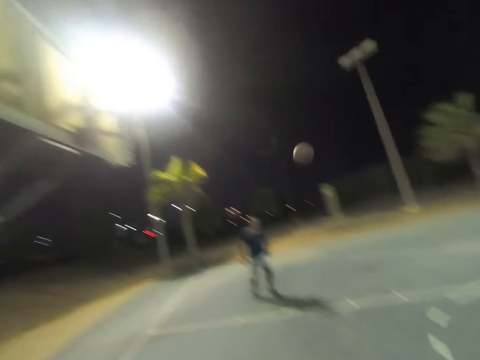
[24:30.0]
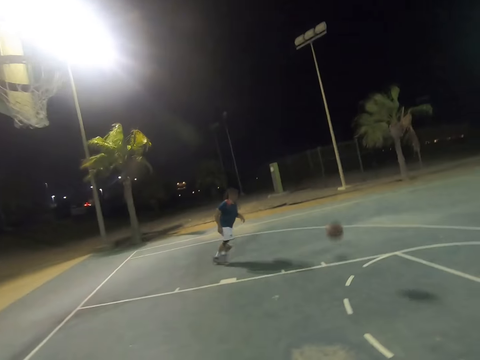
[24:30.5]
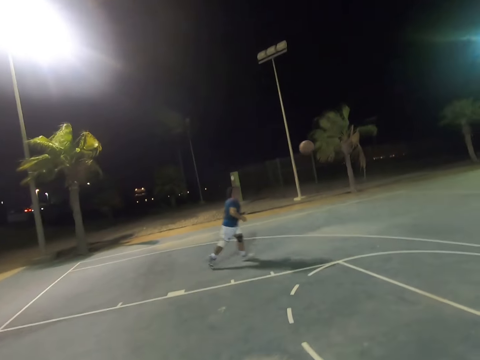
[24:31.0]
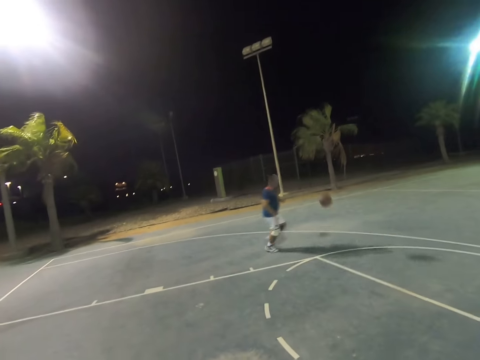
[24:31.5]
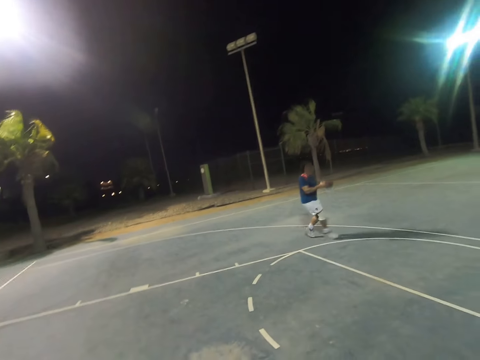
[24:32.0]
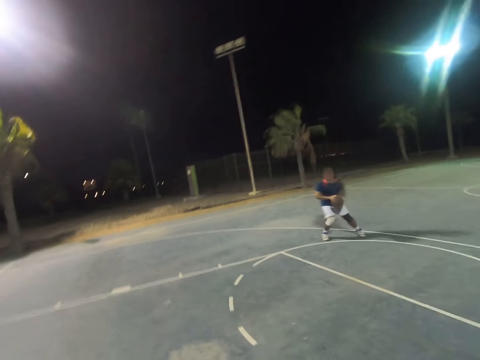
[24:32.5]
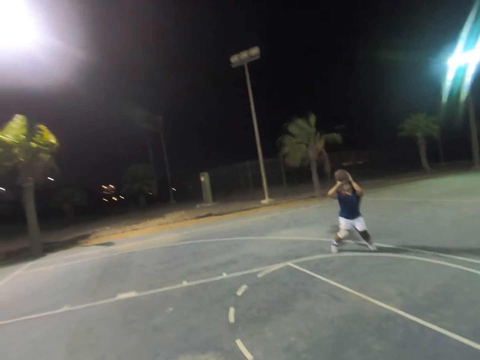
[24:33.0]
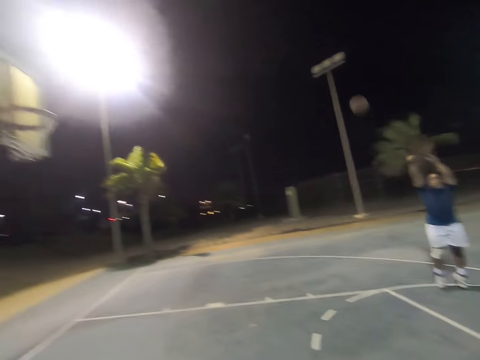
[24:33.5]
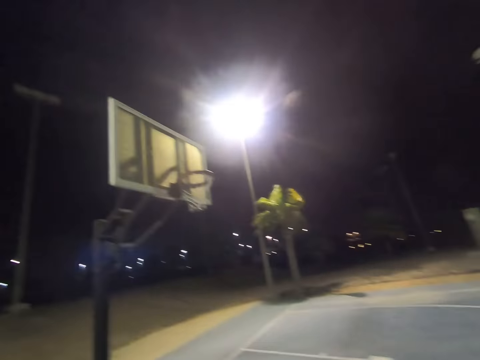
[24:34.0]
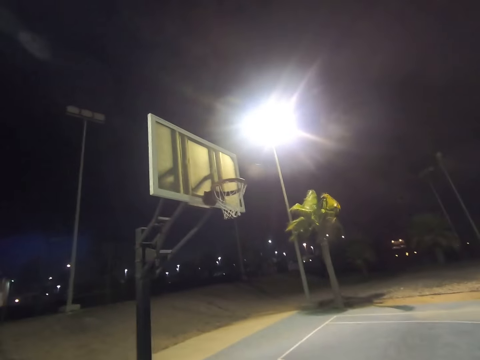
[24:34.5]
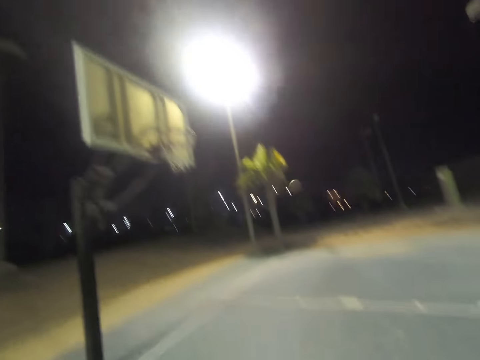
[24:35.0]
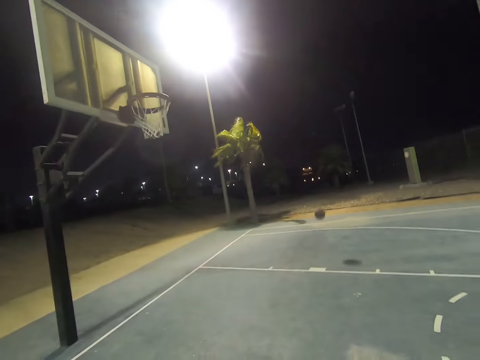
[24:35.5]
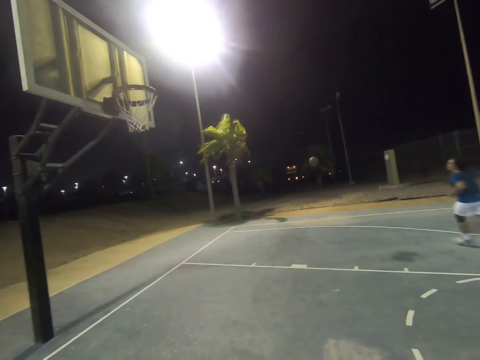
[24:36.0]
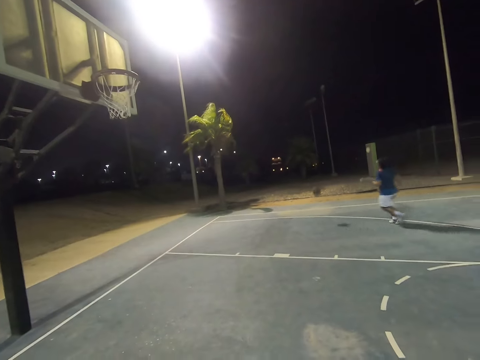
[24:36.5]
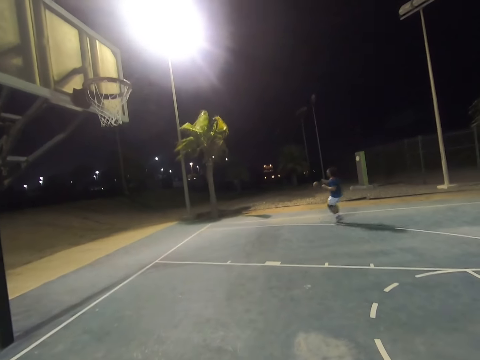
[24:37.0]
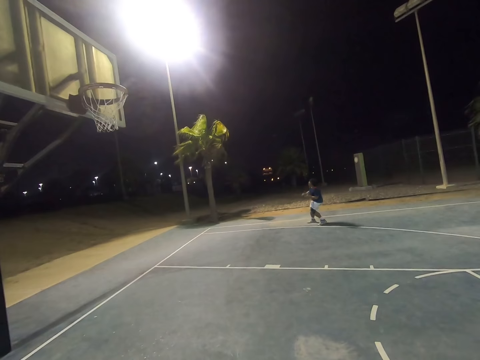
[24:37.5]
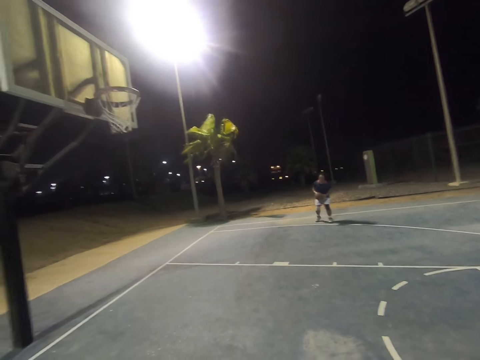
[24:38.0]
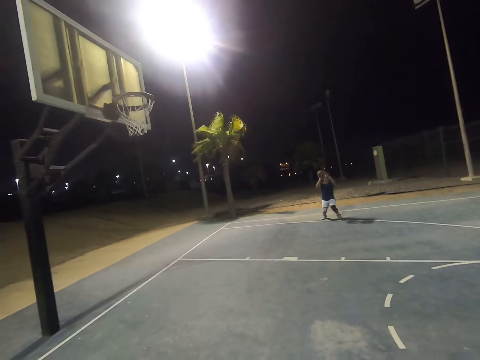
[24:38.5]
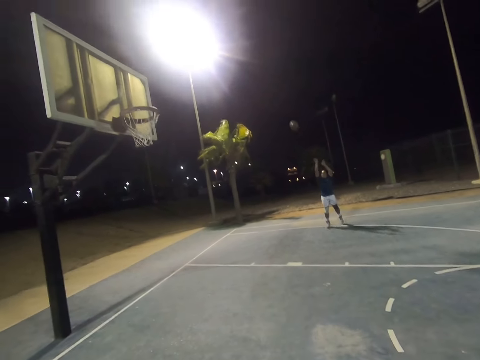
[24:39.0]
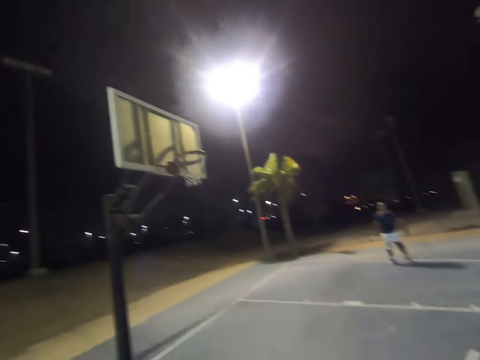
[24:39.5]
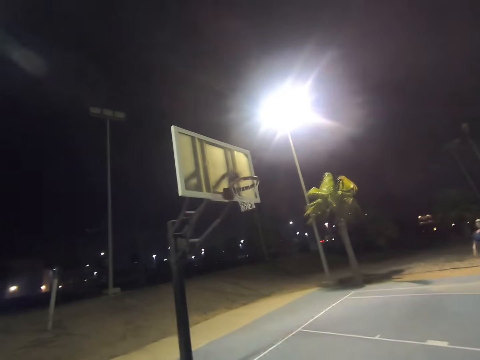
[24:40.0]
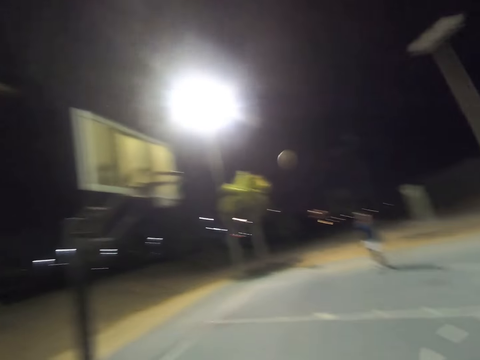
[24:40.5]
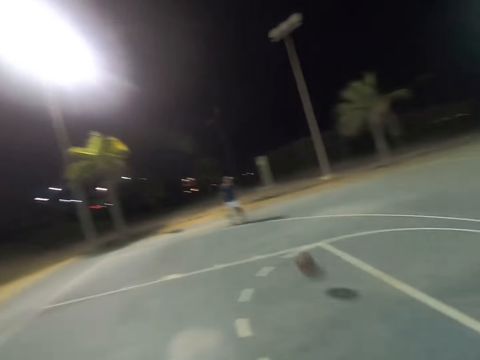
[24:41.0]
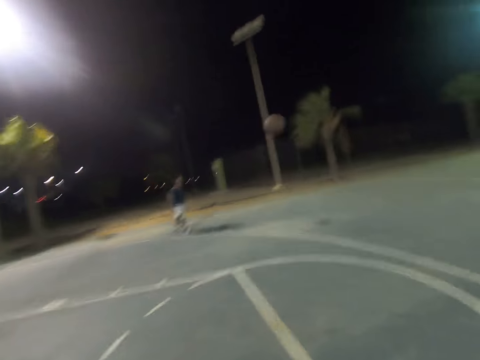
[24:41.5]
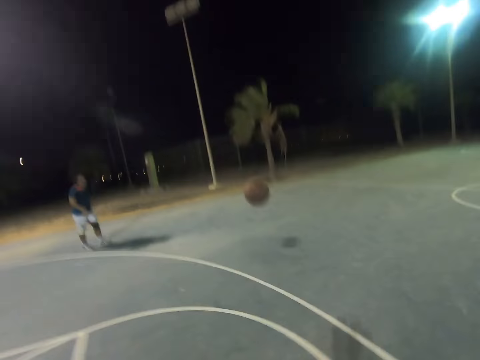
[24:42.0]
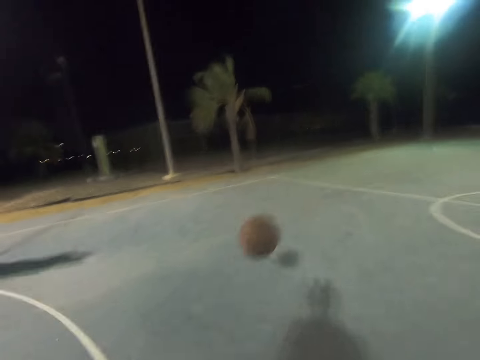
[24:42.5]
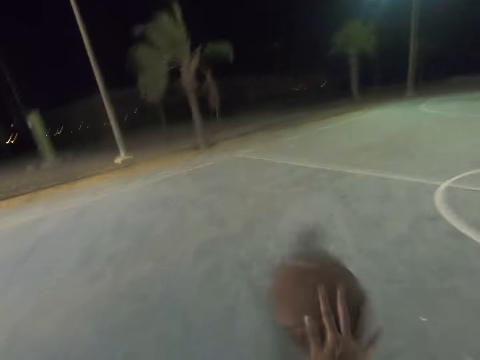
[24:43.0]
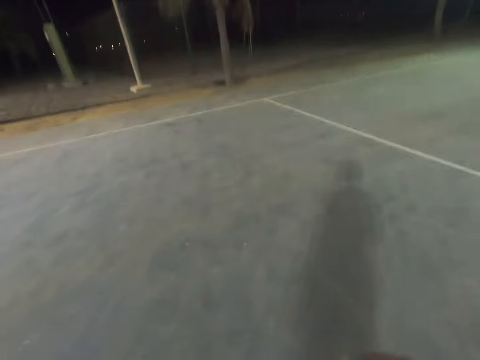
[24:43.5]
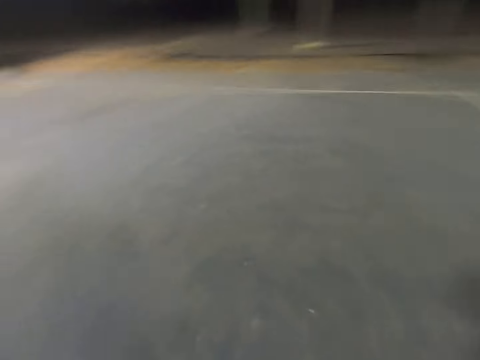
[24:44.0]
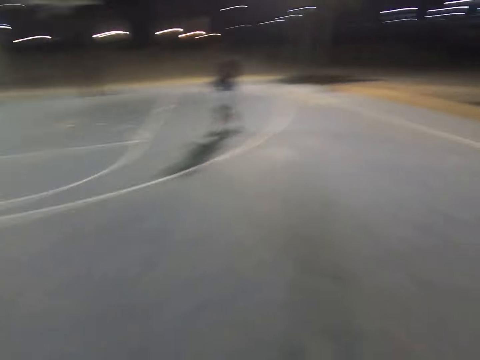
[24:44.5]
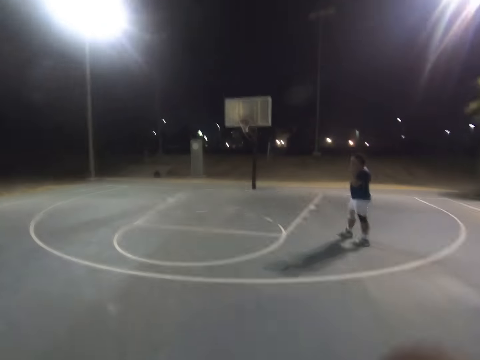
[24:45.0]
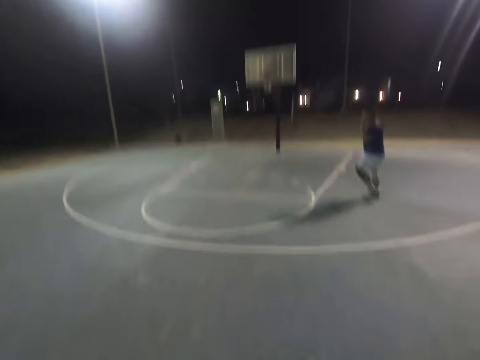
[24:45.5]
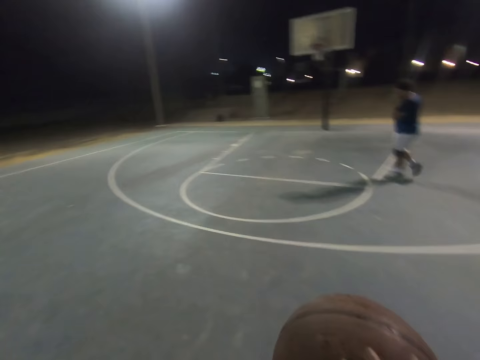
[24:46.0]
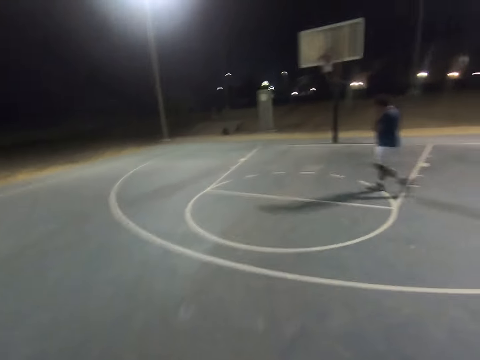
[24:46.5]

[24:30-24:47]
A man runs towards the basketball. The man catches the basketball. The man throws the basketball at the basket. The man runs towards the basketball. The man catches the basketball. The man throws the basketball at the basket. The camera wearer walks towards the basketball. They dribble the basketball.

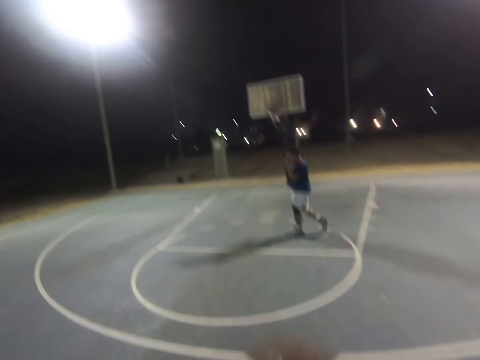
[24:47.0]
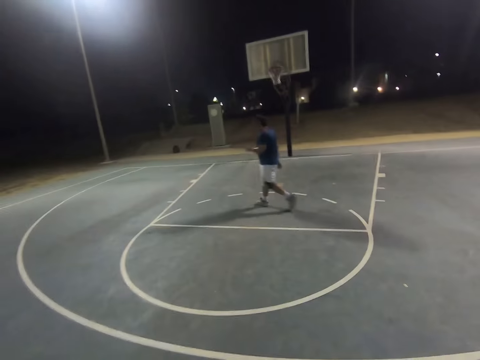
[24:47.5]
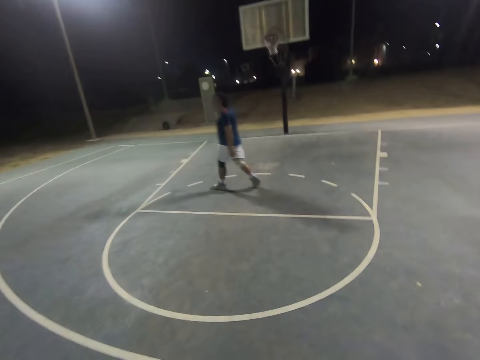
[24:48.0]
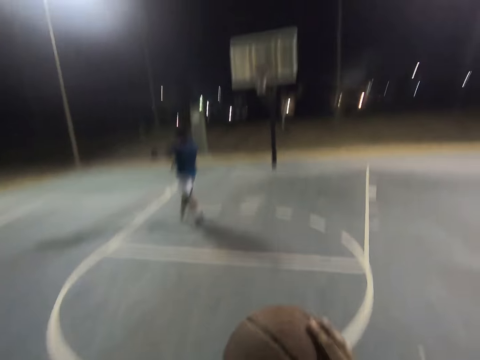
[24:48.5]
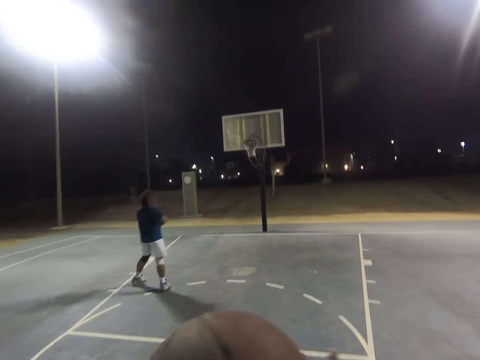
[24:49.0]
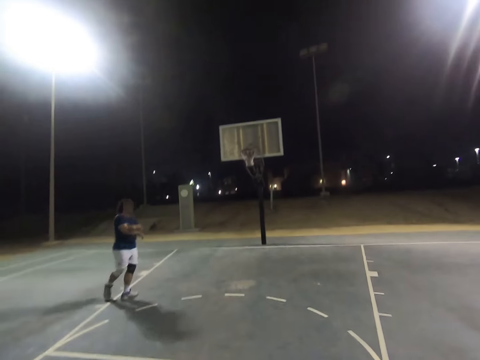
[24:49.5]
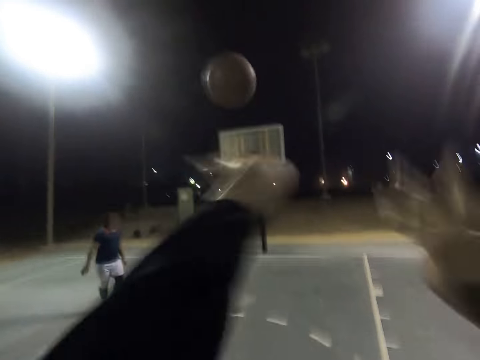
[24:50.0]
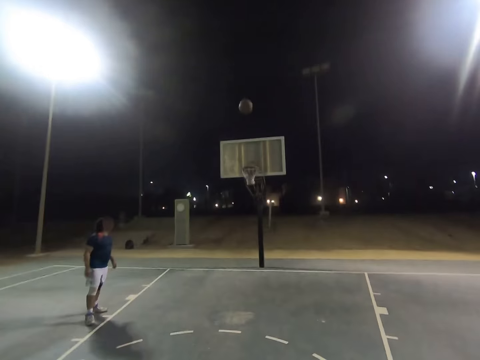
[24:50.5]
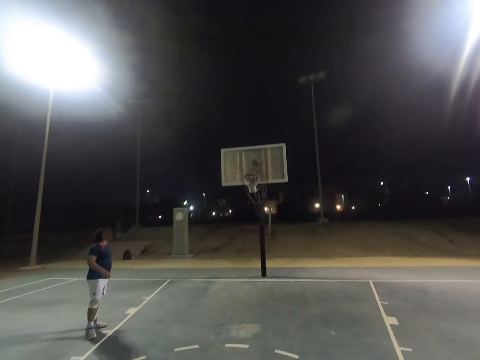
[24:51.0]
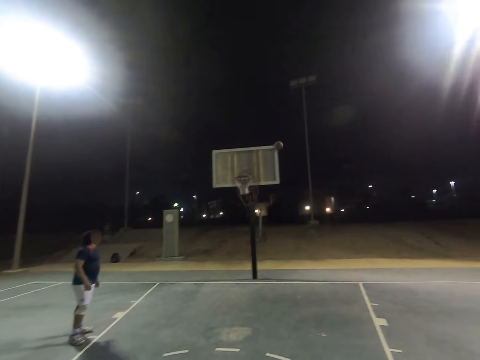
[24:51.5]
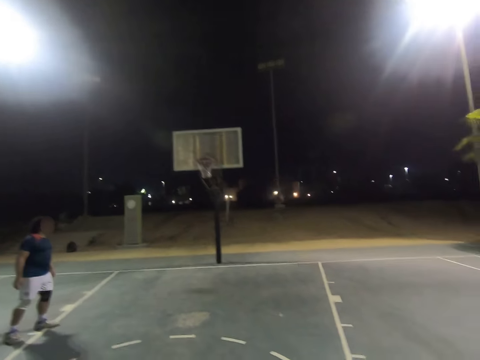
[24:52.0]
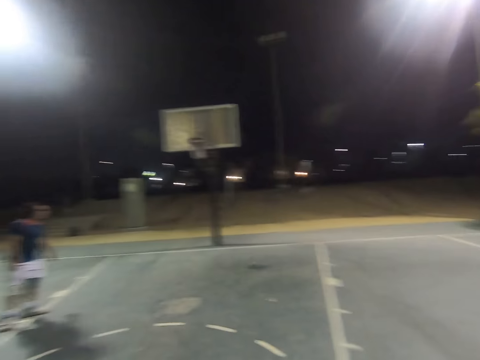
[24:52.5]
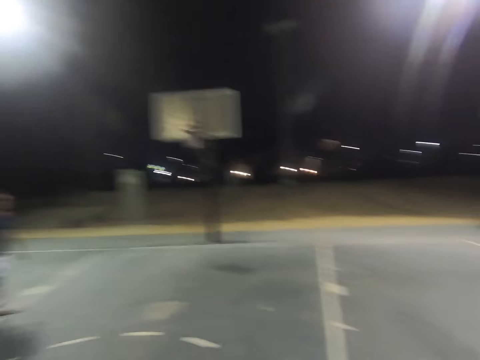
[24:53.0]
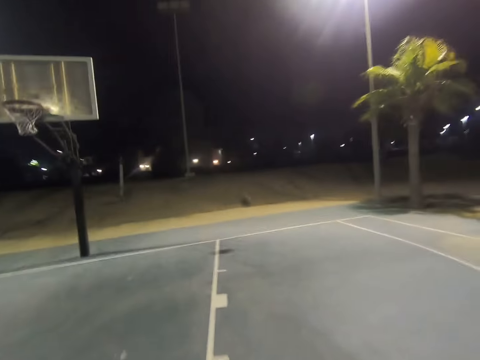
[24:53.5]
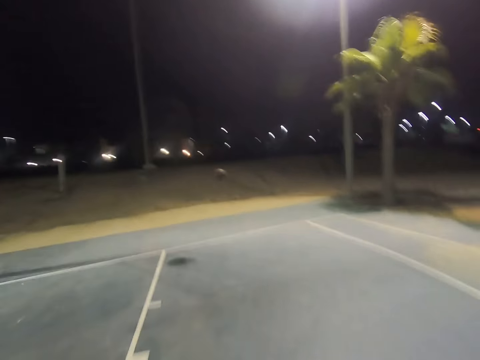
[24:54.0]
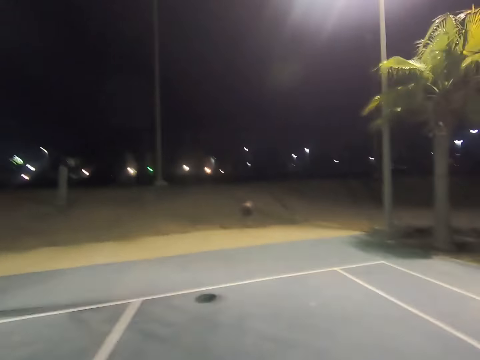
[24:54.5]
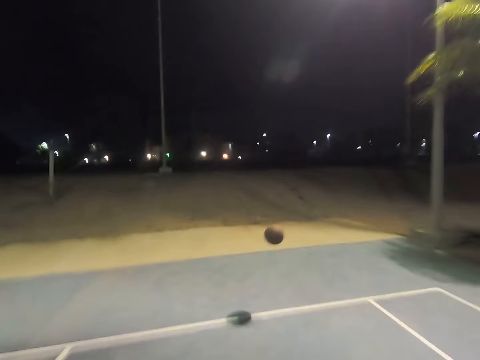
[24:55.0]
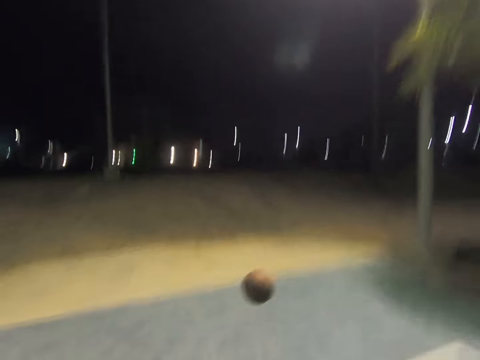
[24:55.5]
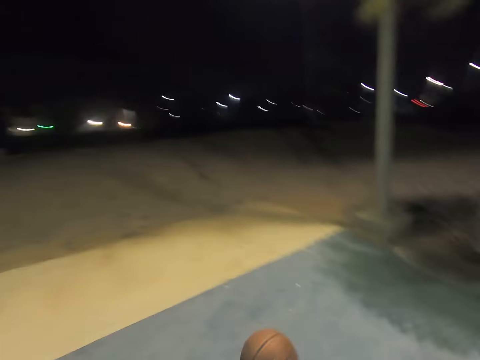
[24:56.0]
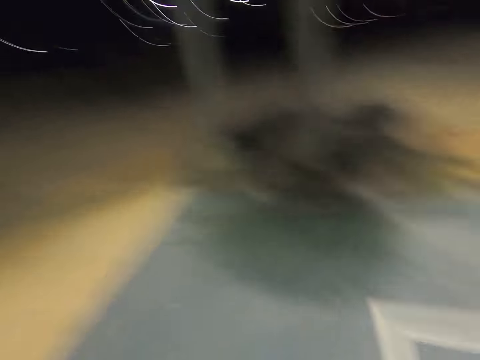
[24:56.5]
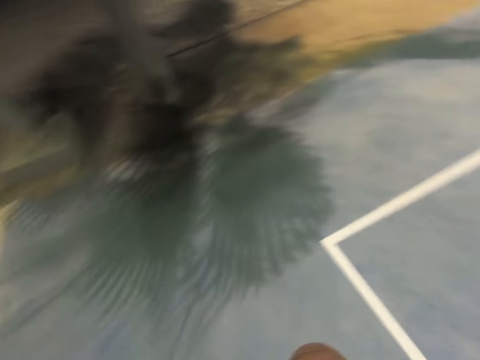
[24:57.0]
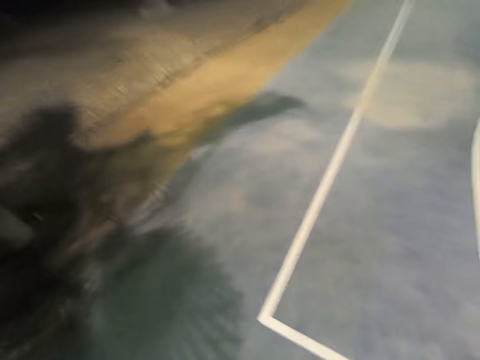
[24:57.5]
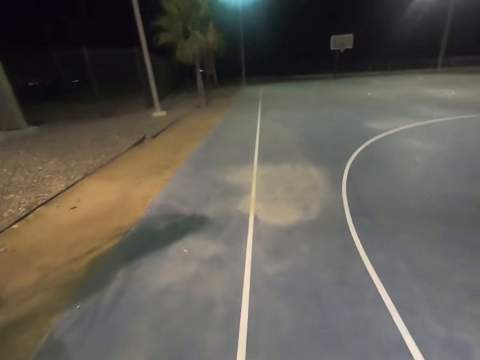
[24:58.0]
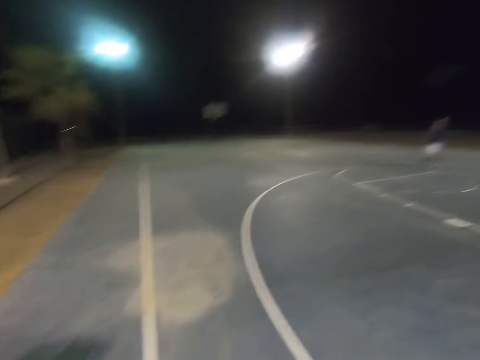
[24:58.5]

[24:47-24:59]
The camera wearer throws the basketball at the basket. They walk towards the basketball.
